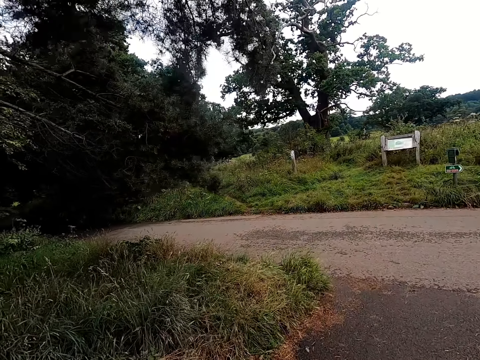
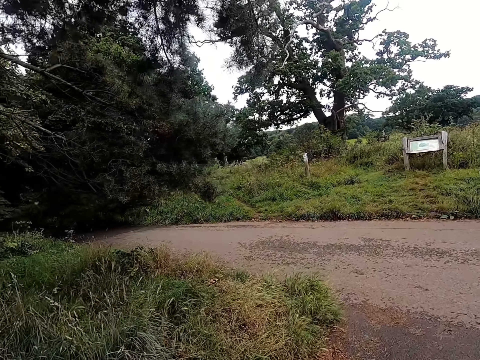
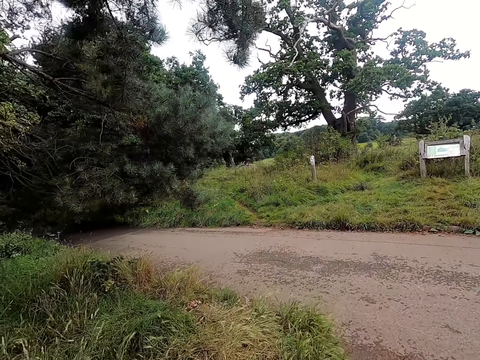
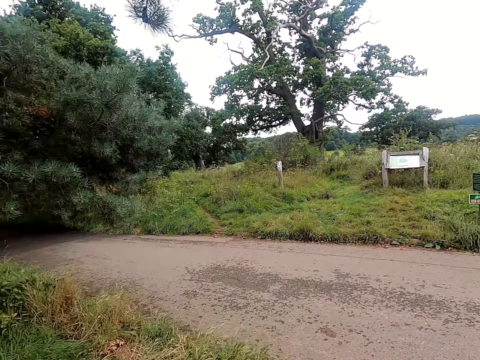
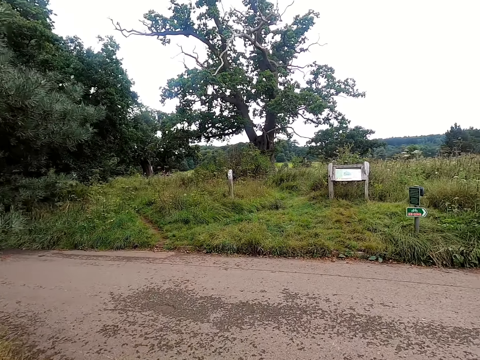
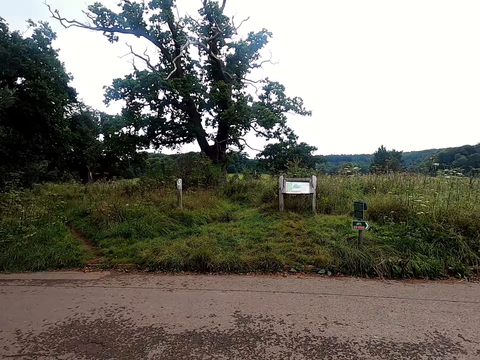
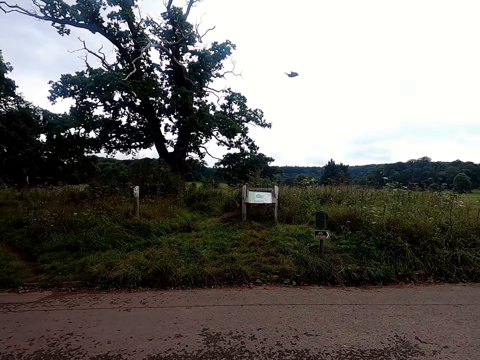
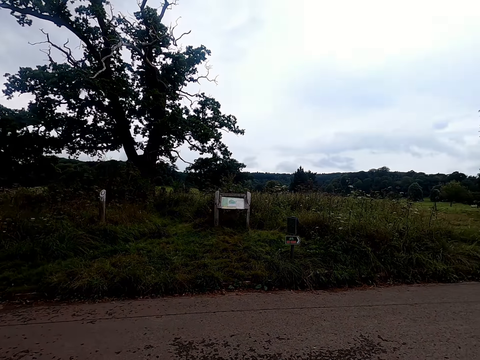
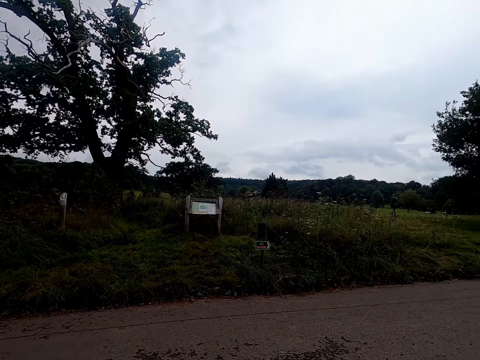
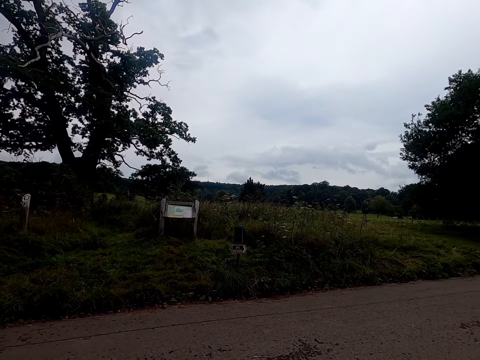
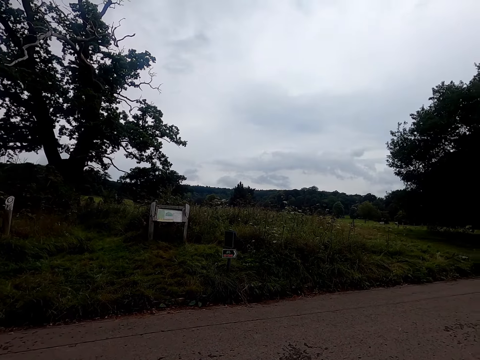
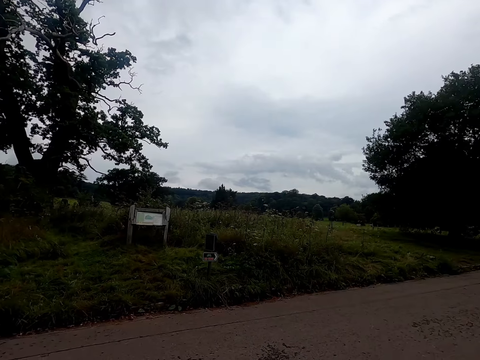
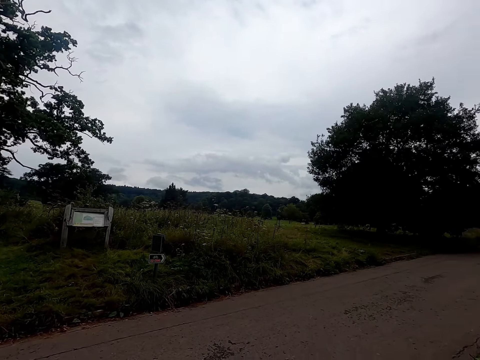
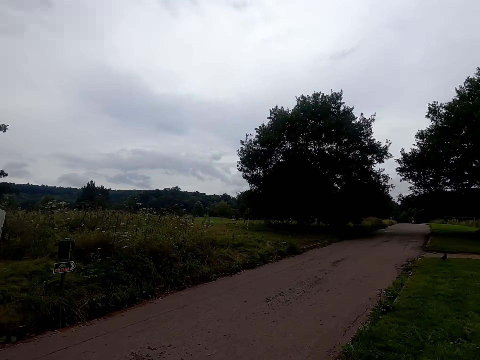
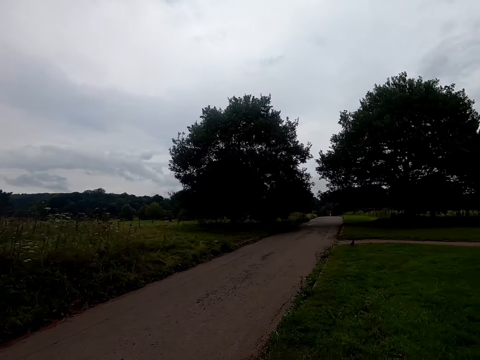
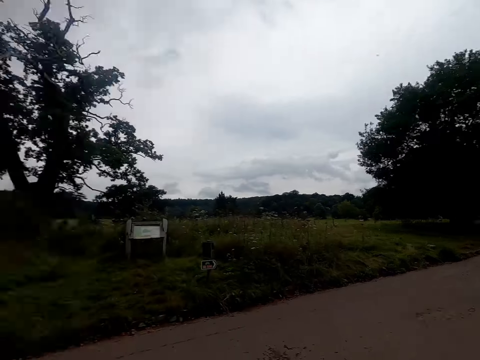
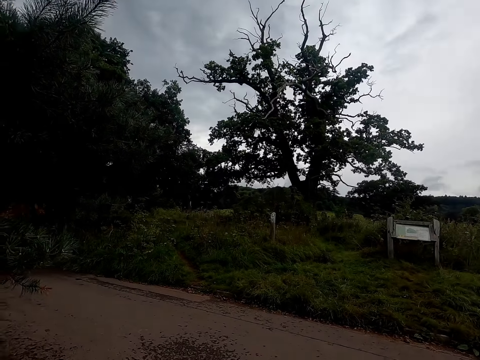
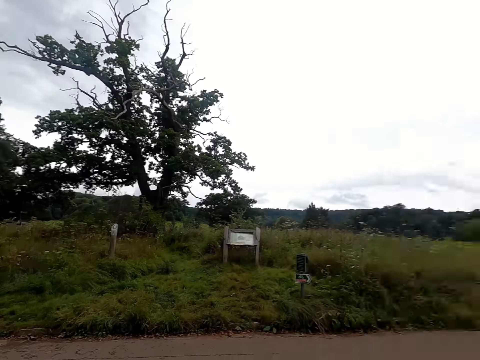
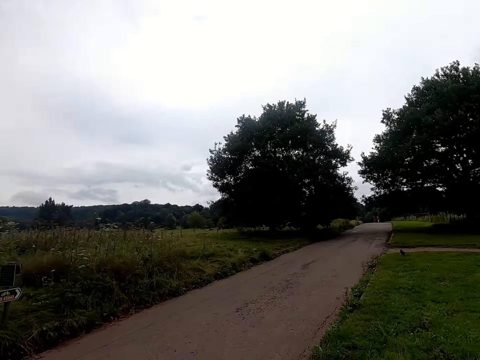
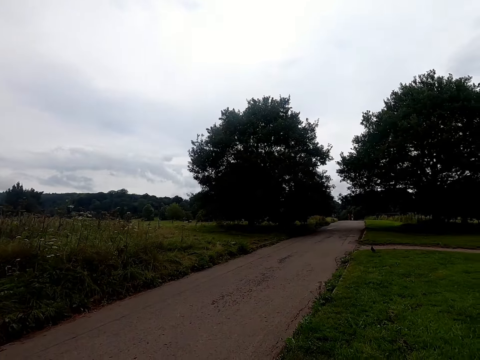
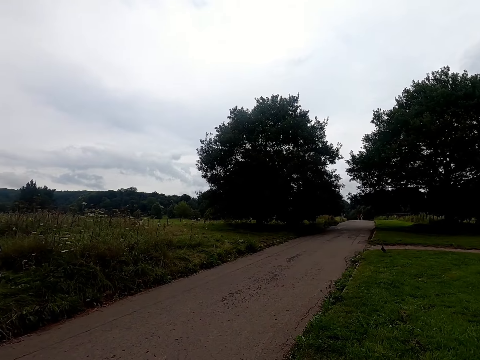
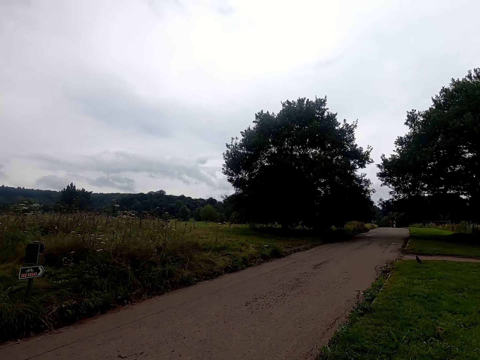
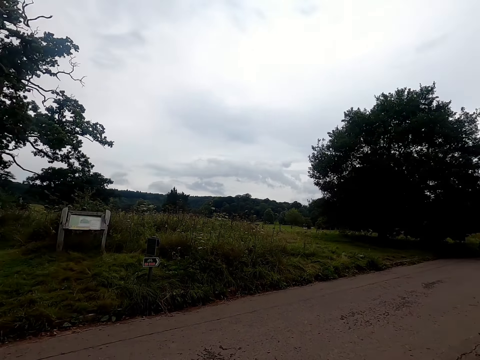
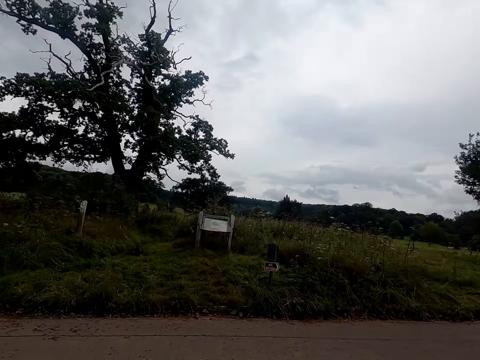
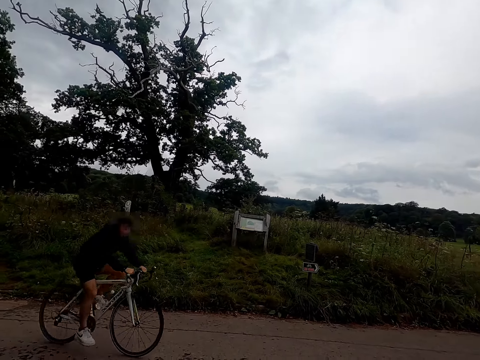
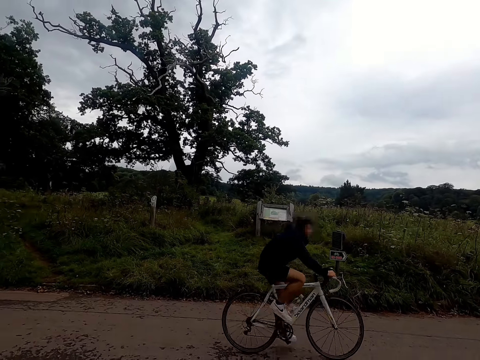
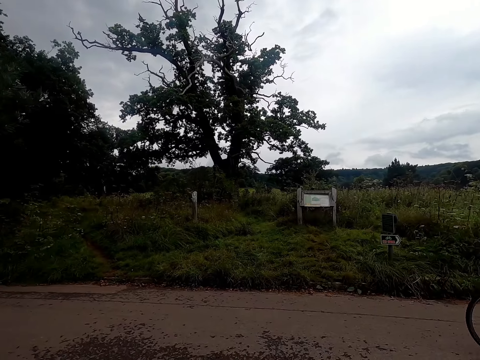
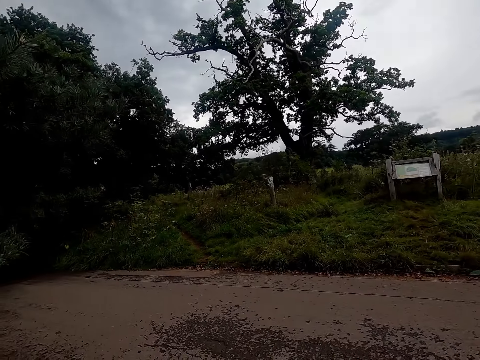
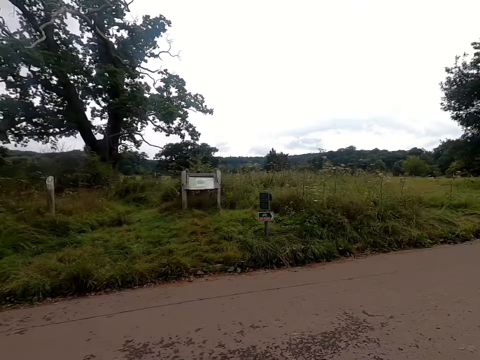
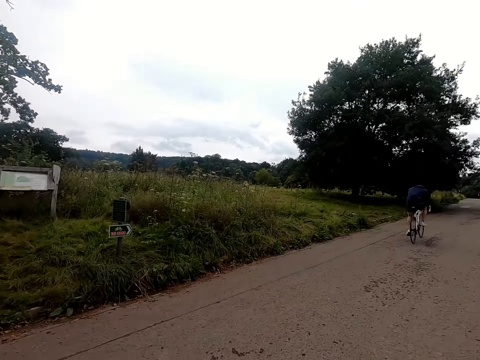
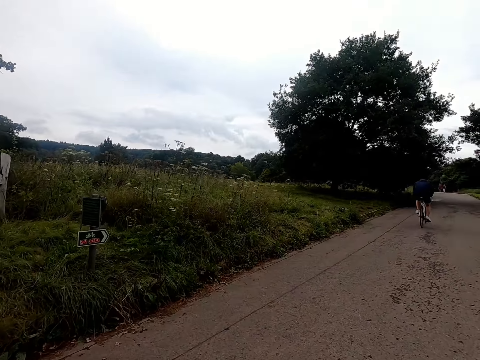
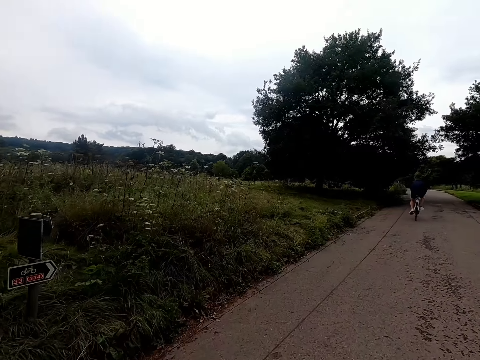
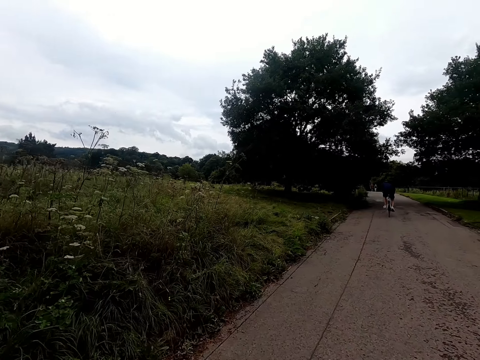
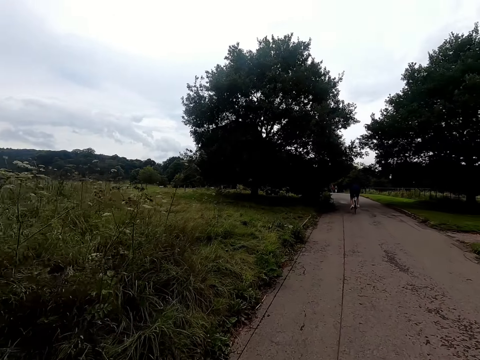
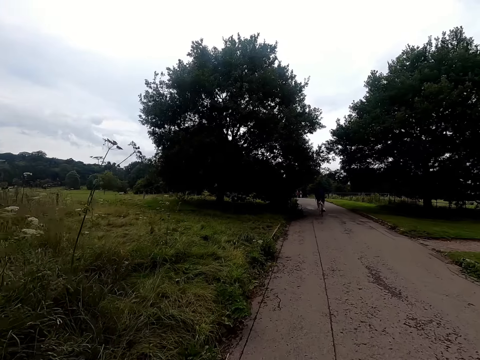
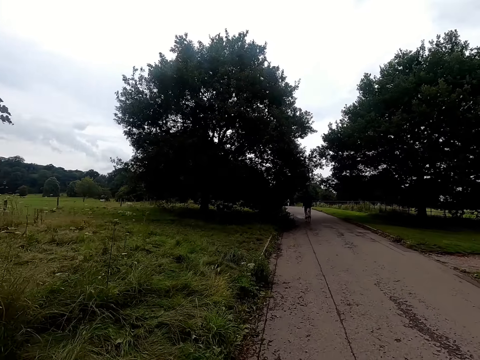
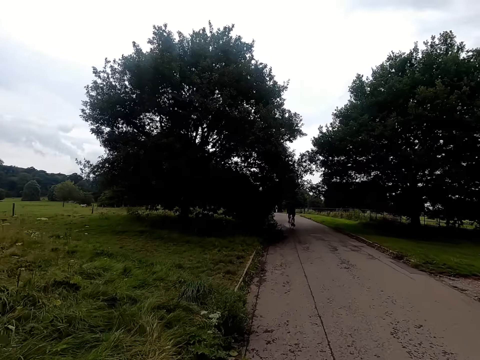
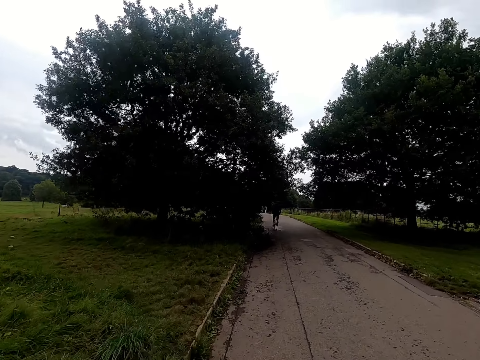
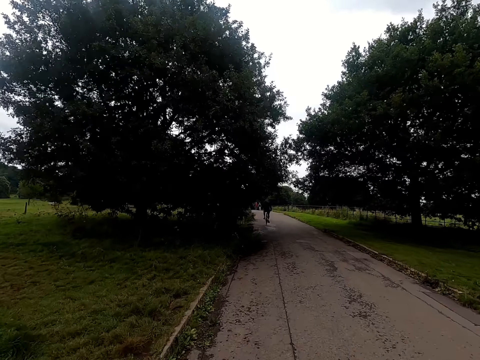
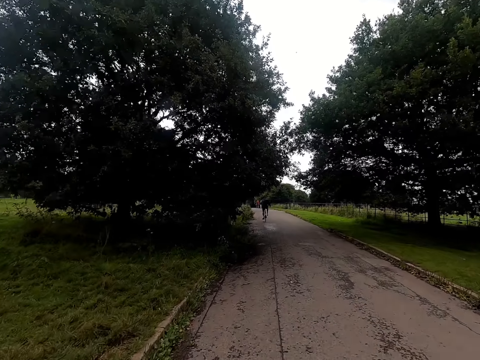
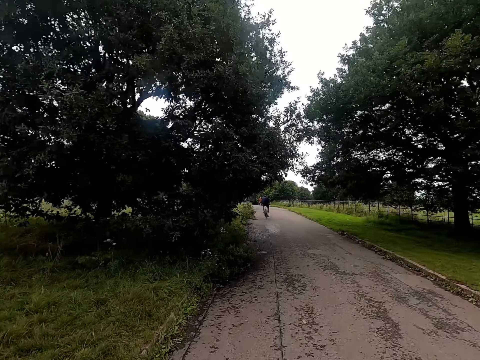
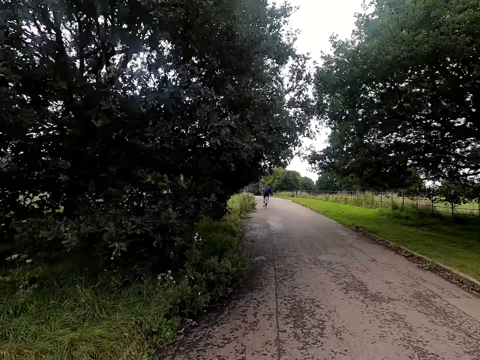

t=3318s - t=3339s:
The camera wearer stops at a T-junction with the bicycle on the road. They look on the left and right. A man rides on a bicycle past the camera wearer at the T-junction. The camera wearer rides right on the bicycle on the road.

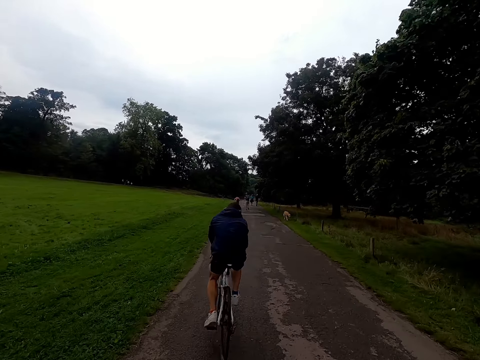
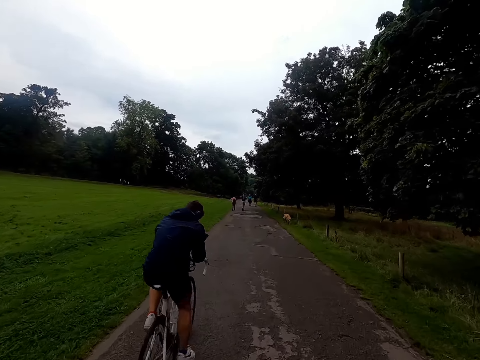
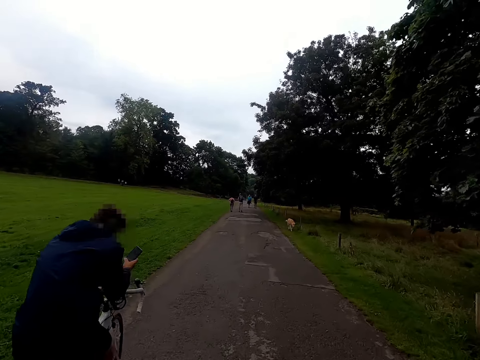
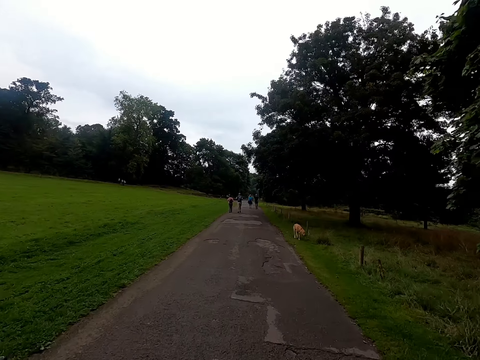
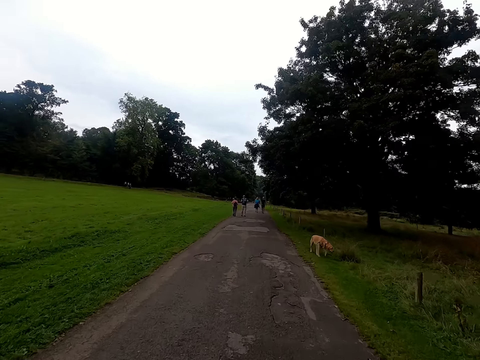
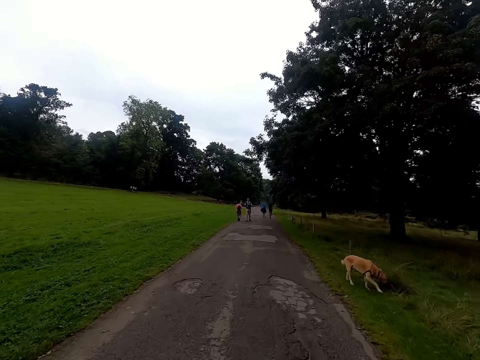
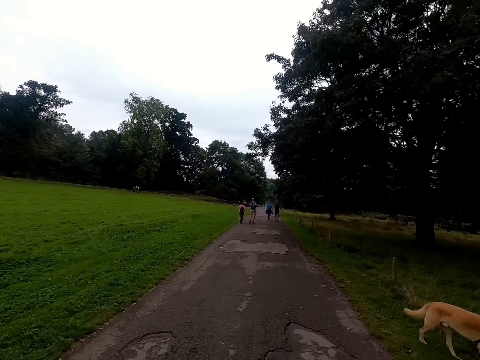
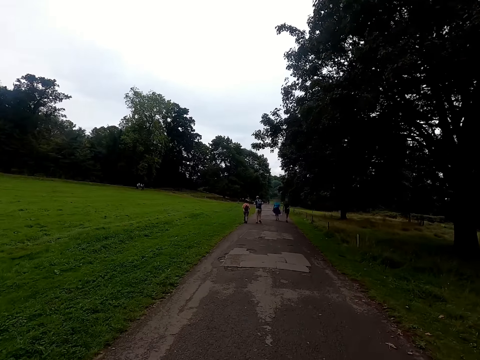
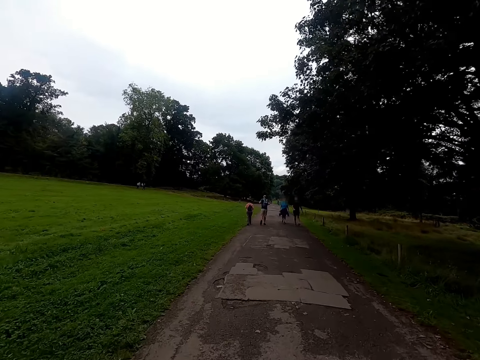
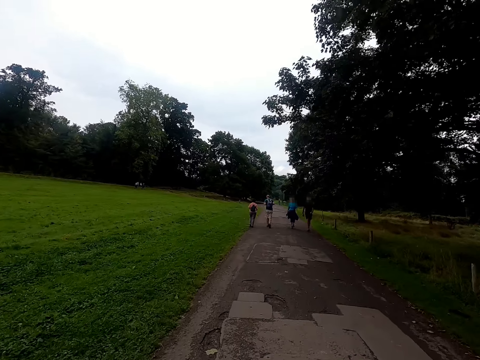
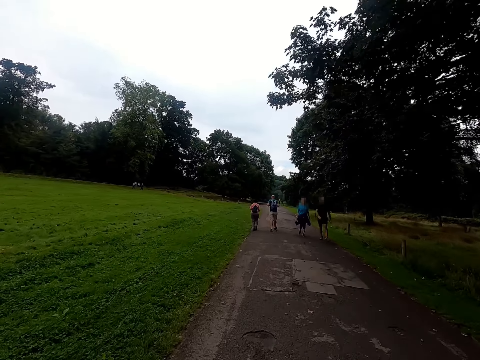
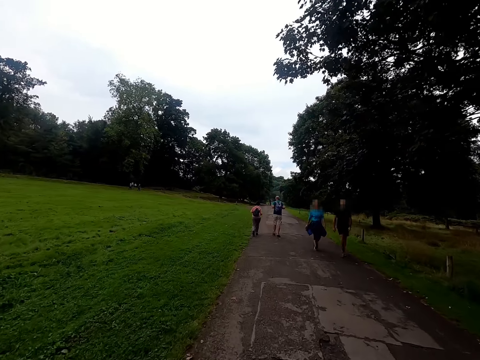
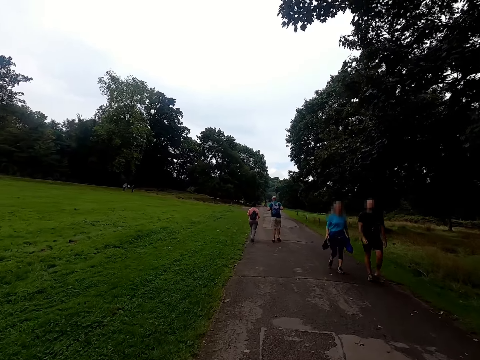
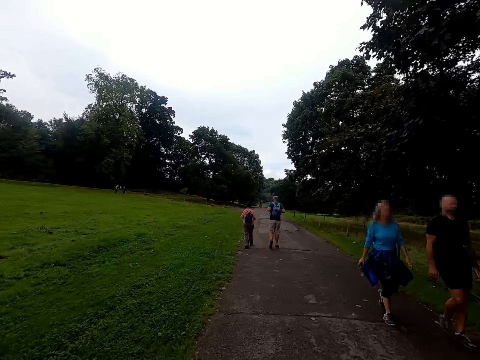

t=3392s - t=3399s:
The camera wearer rides on the bicycle past the man on the bicycle on the road.
